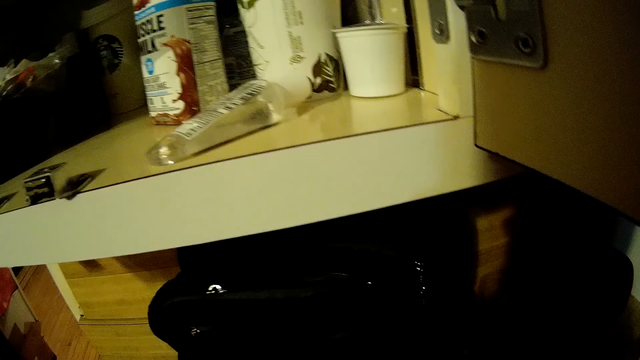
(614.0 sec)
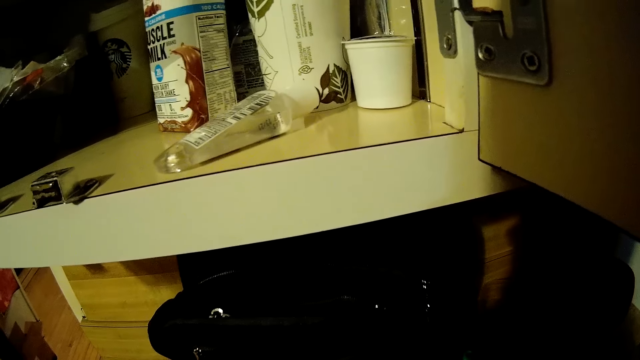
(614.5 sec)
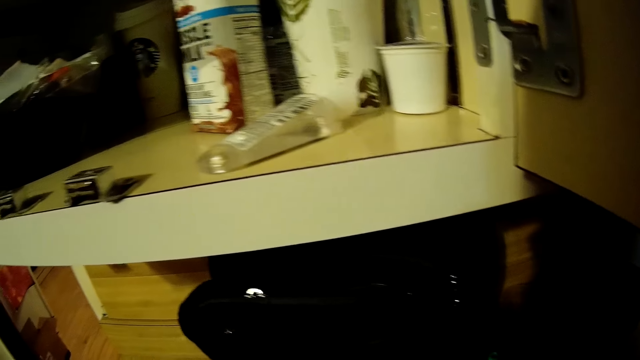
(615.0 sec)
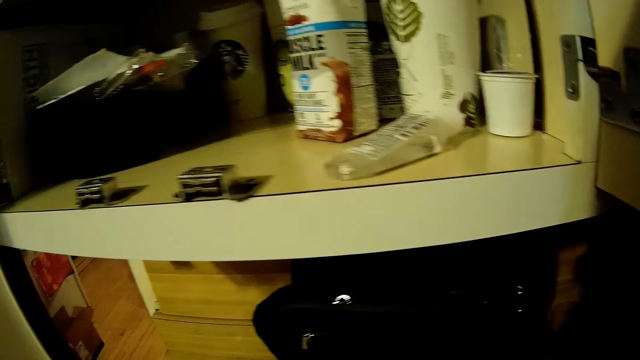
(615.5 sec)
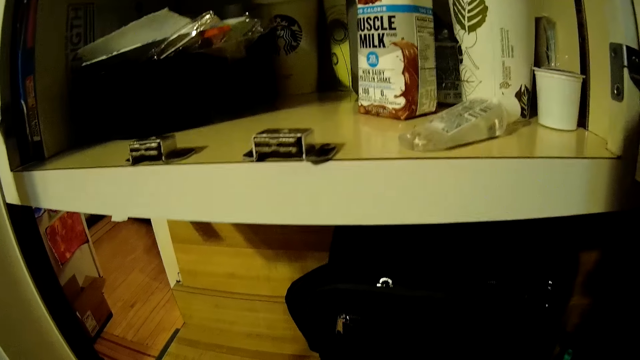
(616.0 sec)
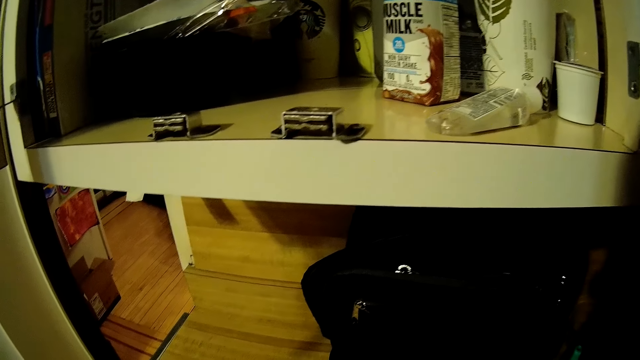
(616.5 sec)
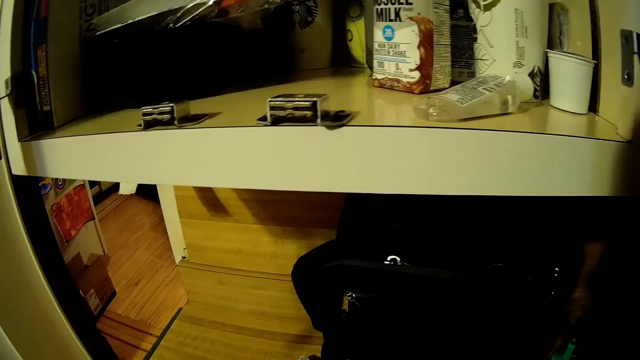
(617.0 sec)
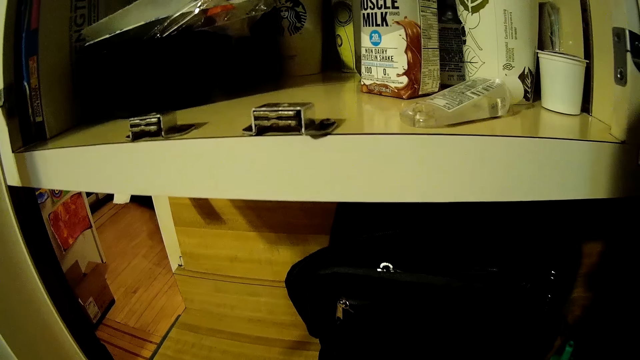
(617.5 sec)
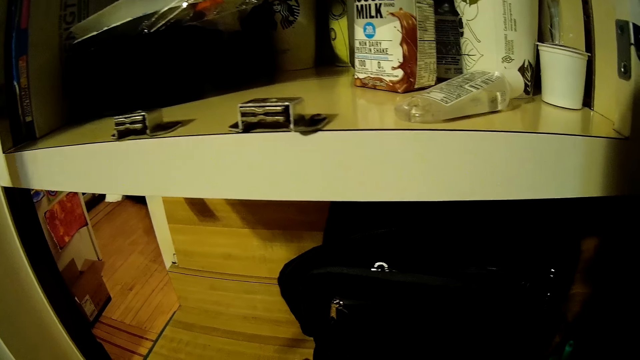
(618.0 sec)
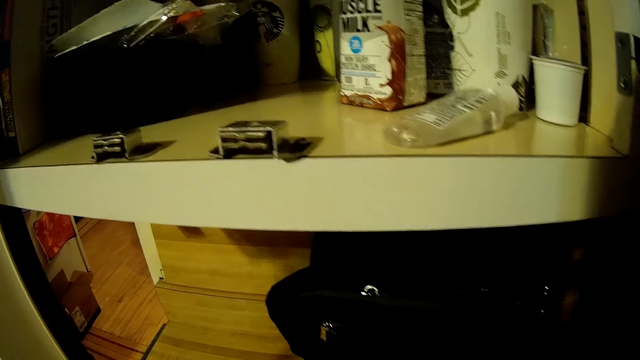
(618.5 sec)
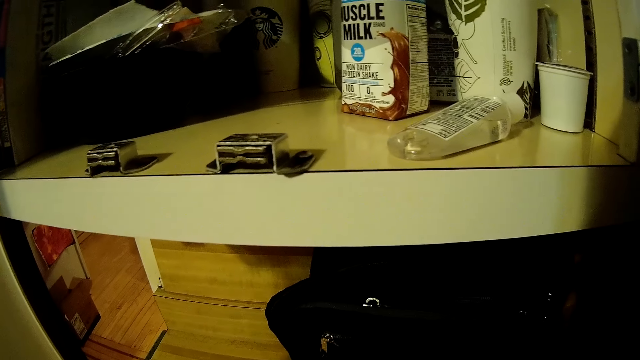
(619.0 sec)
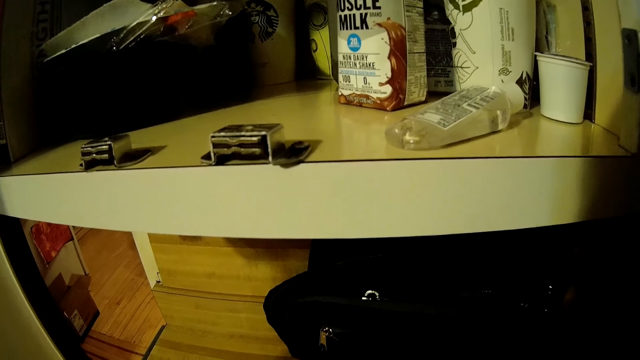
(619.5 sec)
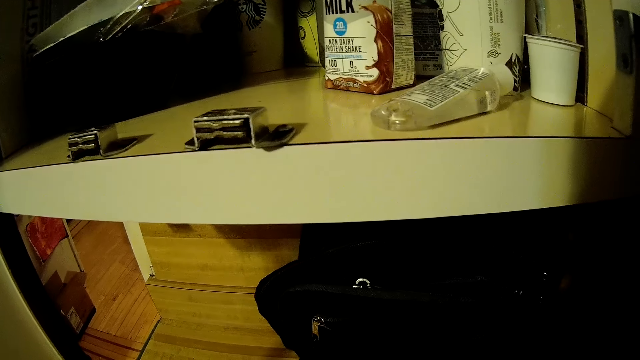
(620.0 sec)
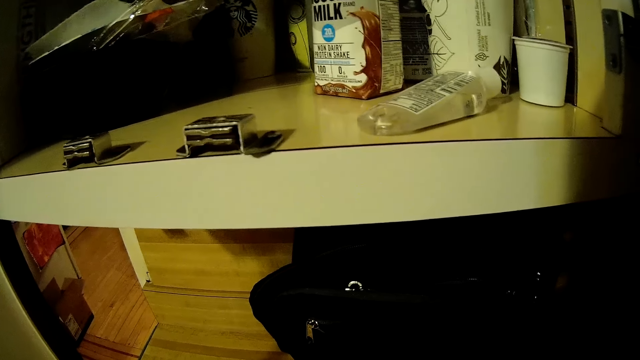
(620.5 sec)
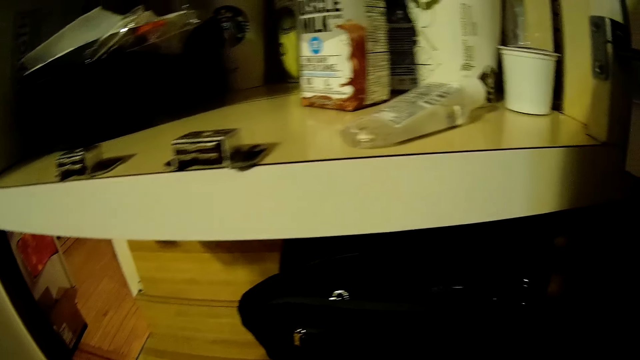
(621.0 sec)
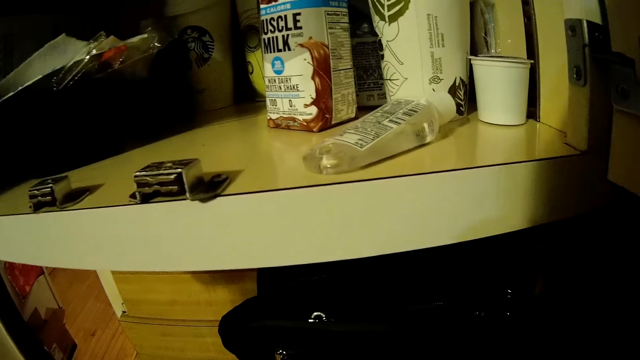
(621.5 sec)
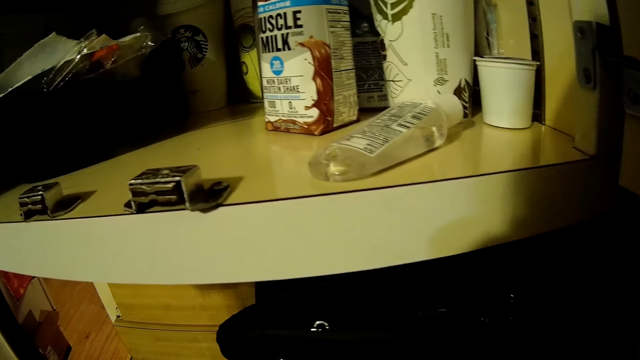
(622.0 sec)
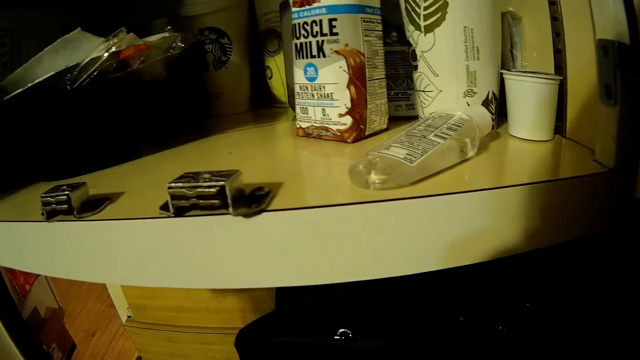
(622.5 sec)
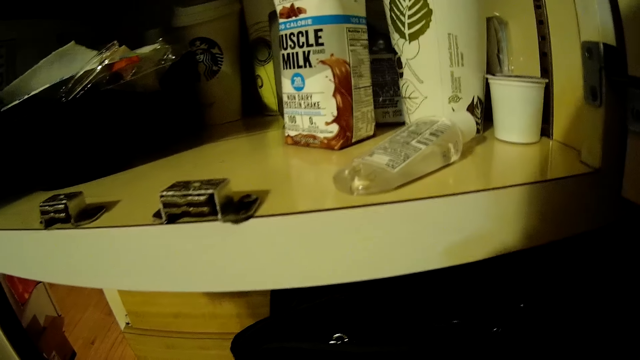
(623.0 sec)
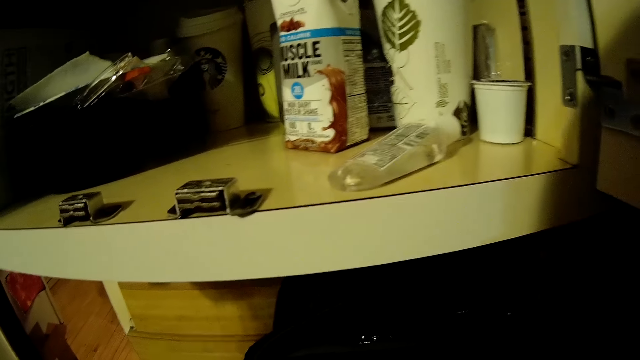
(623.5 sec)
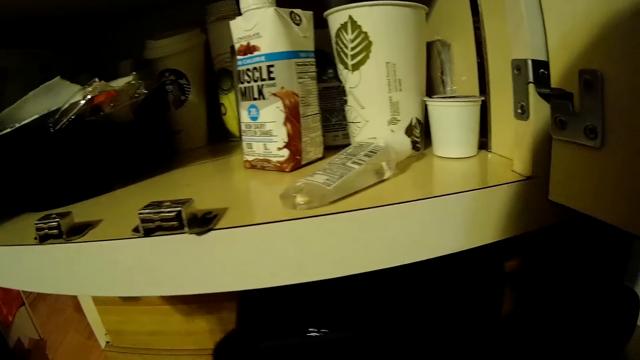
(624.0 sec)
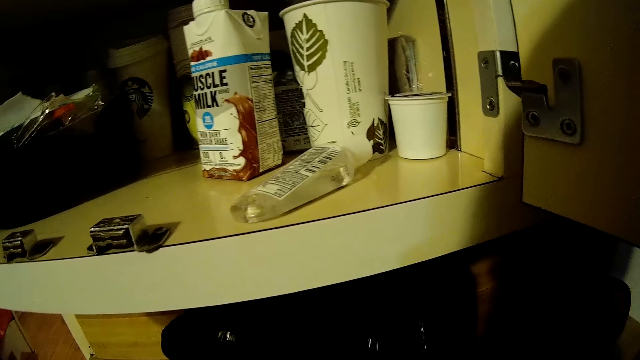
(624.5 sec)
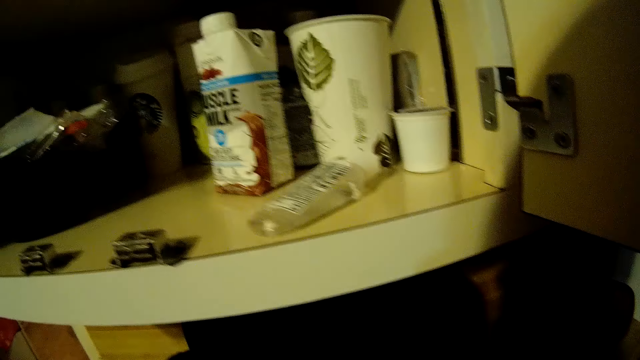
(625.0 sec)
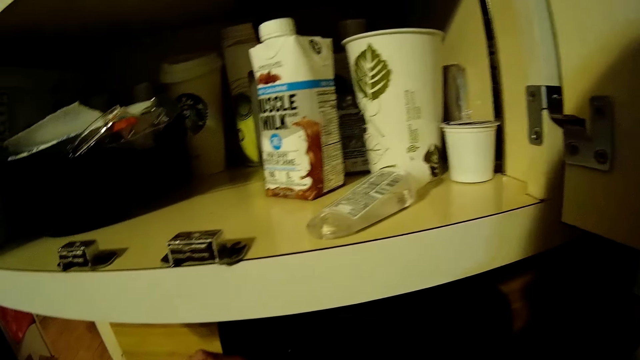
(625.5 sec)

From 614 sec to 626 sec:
The camera wearer looks around.

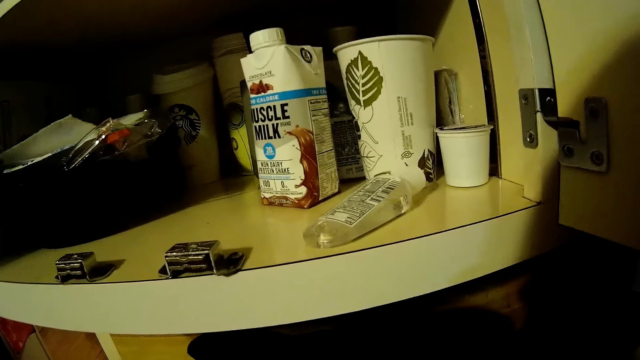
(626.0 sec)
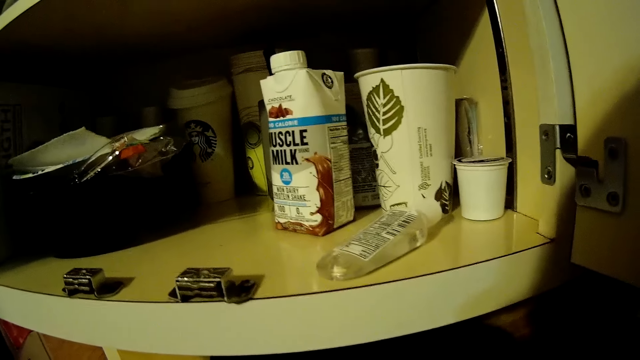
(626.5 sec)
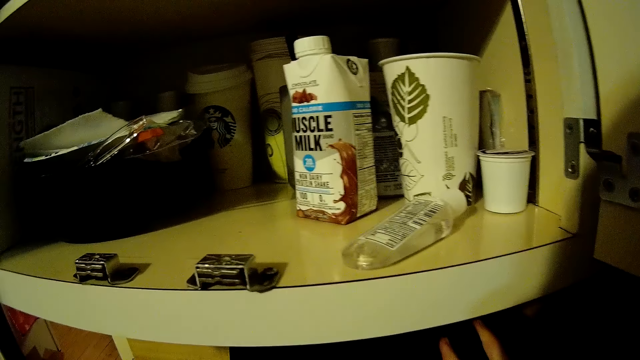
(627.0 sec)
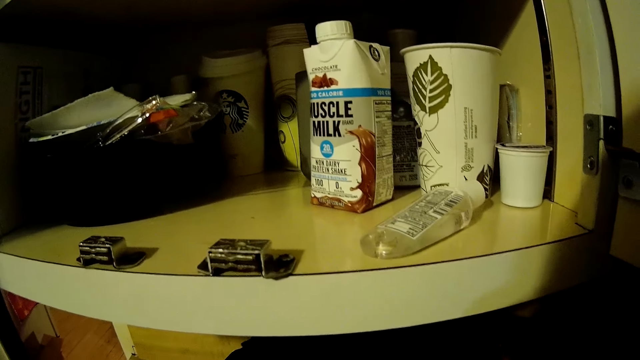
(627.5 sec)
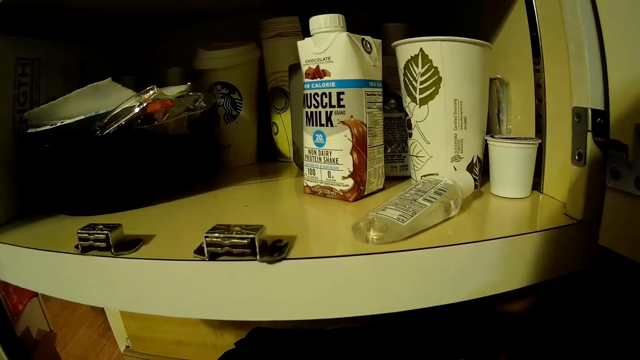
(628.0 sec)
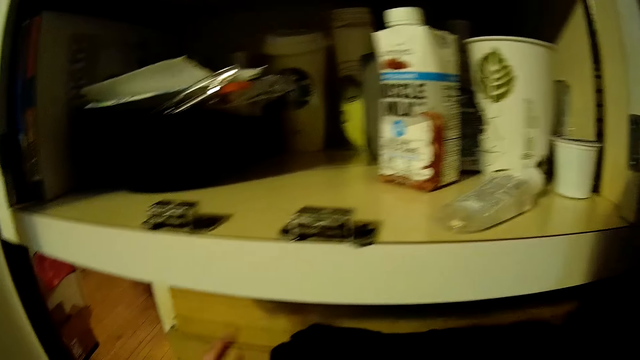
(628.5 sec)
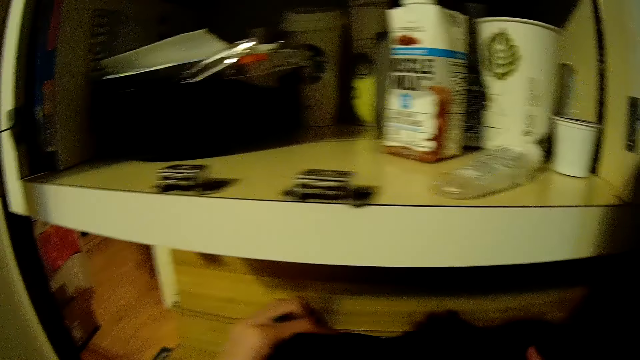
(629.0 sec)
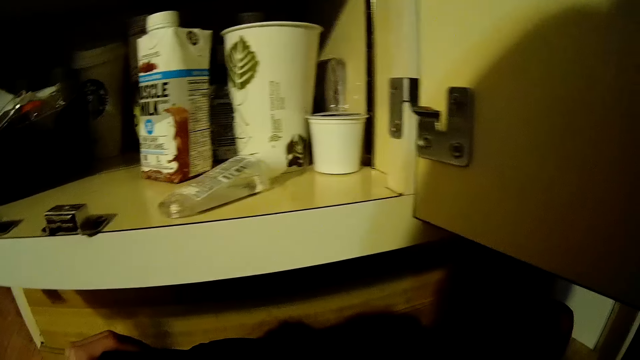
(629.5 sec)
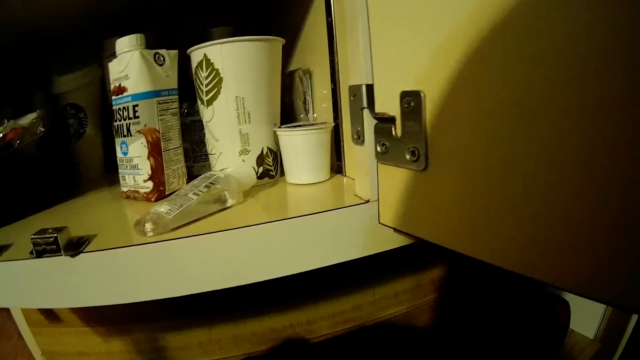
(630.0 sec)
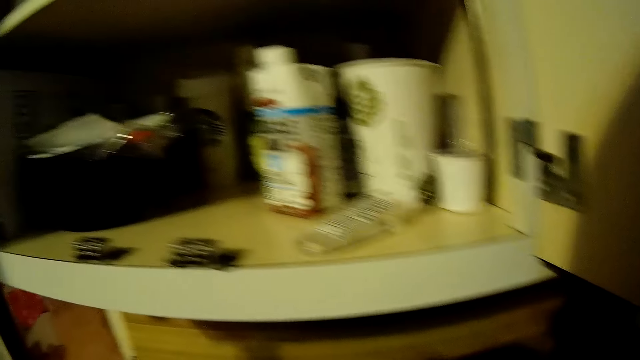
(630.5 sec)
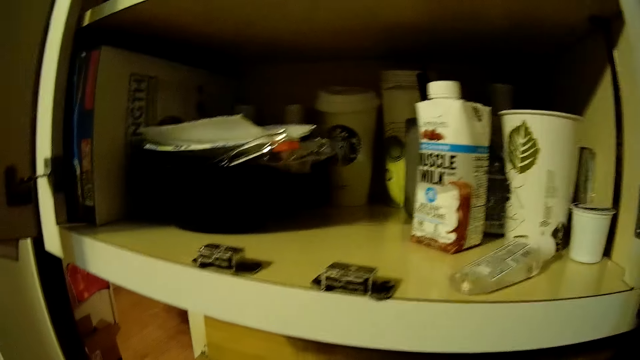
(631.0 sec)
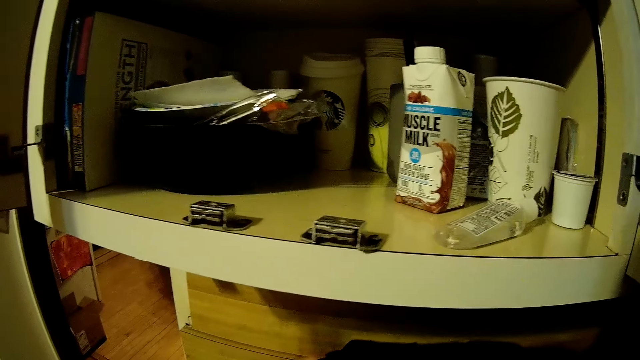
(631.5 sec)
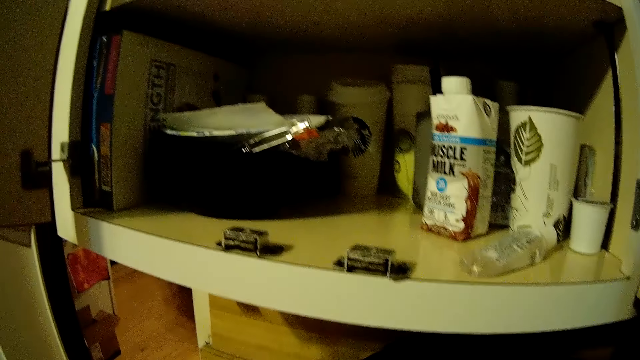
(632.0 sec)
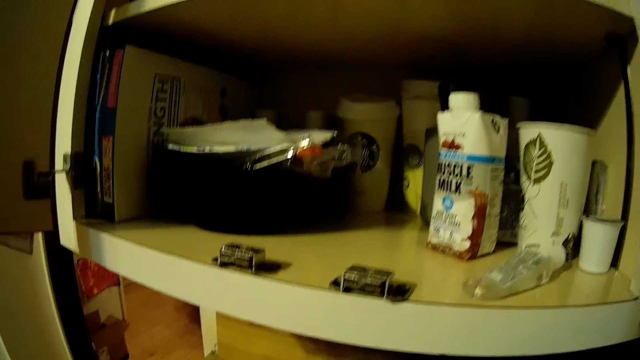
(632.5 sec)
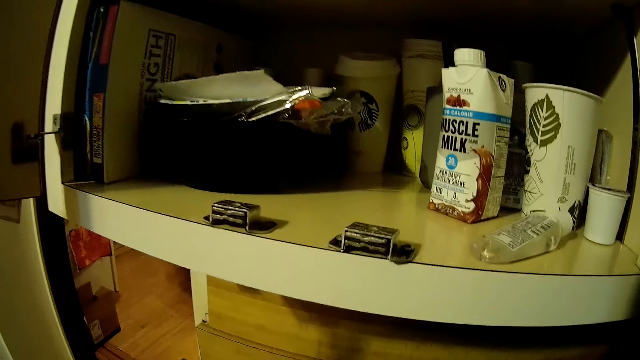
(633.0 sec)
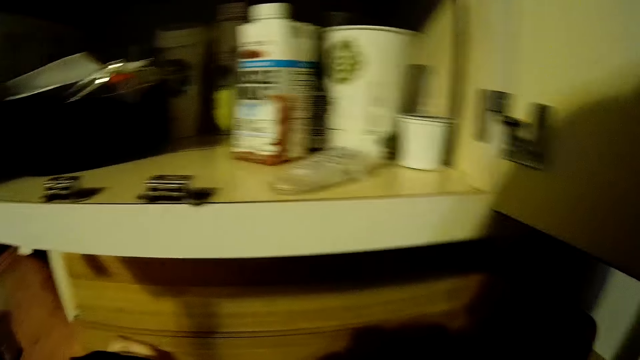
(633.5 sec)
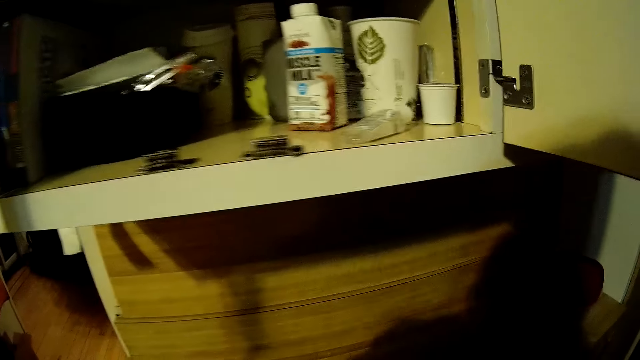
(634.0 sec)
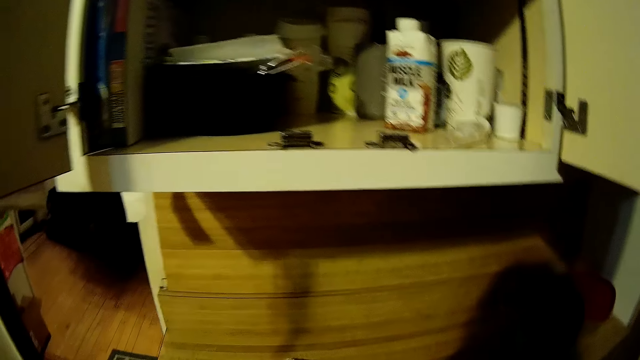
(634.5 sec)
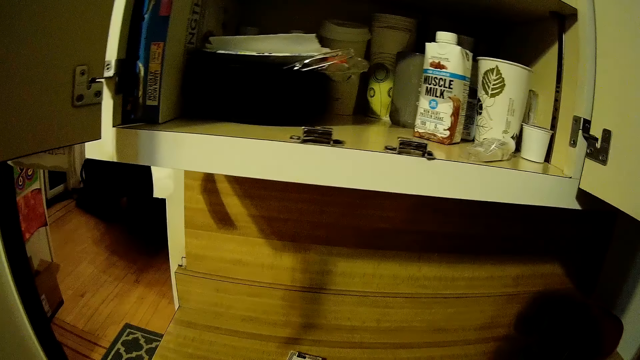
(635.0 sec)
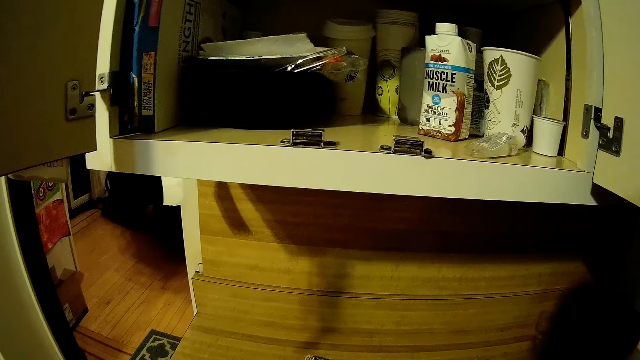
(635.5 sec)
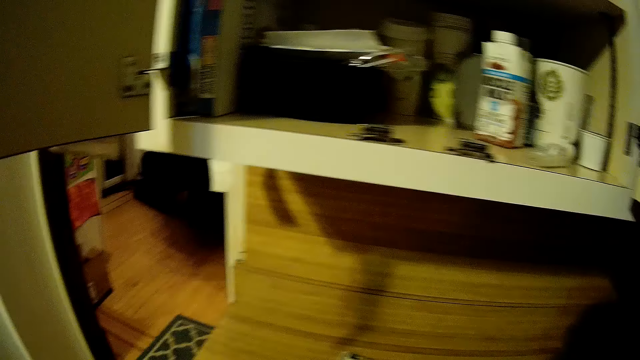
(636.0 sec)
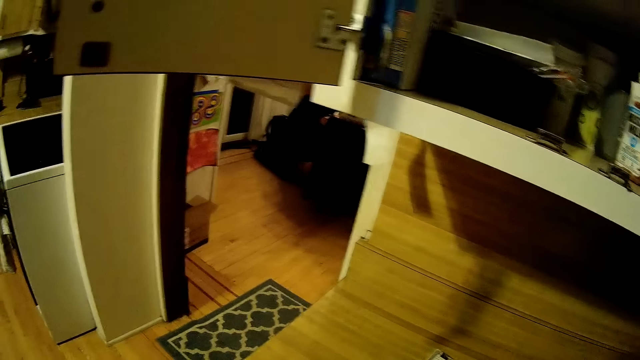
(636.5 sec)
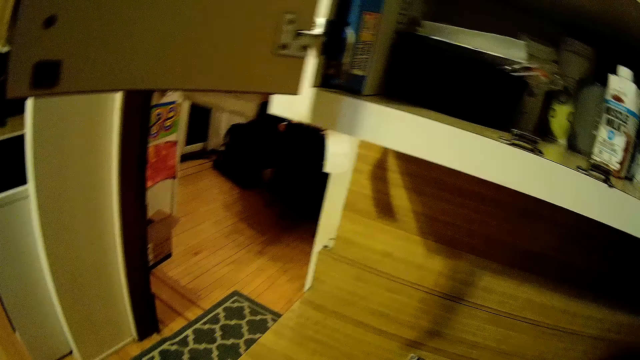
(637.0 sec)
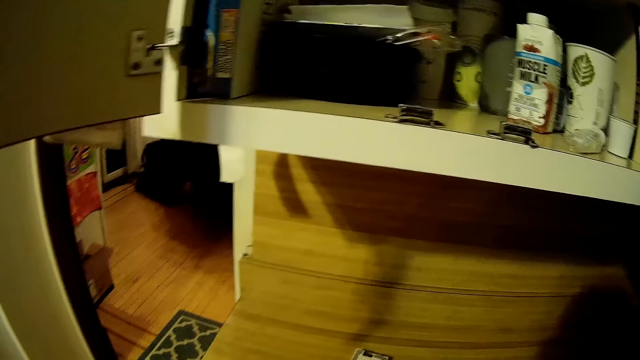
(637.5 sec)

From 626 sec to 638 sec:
The camera wearer does something. They look around.
